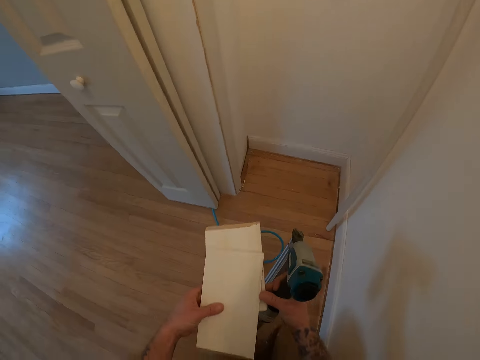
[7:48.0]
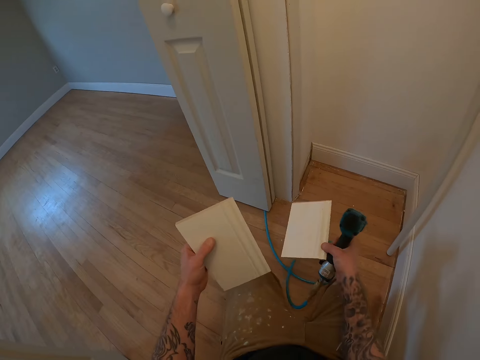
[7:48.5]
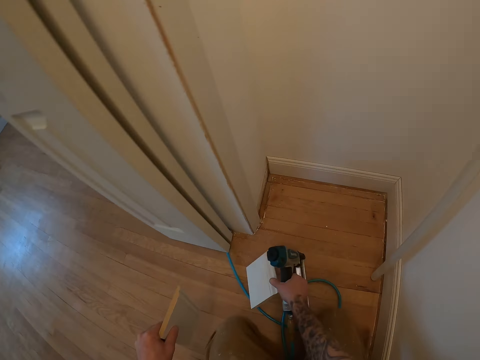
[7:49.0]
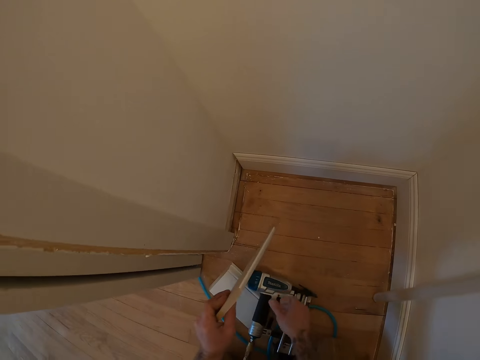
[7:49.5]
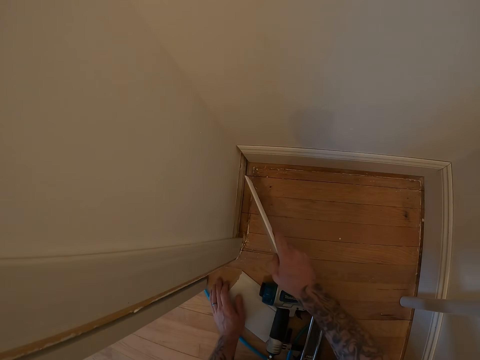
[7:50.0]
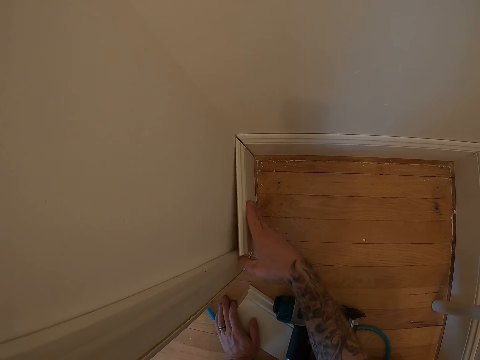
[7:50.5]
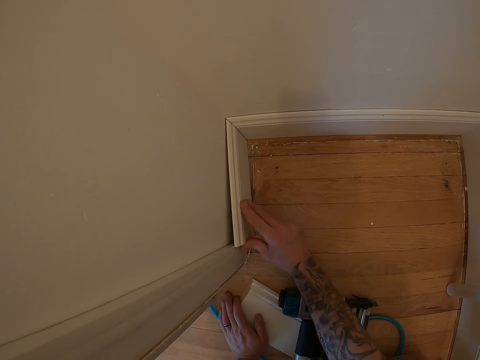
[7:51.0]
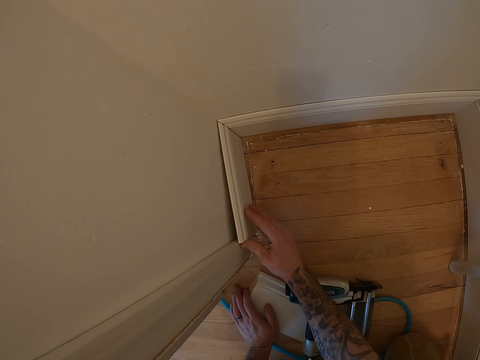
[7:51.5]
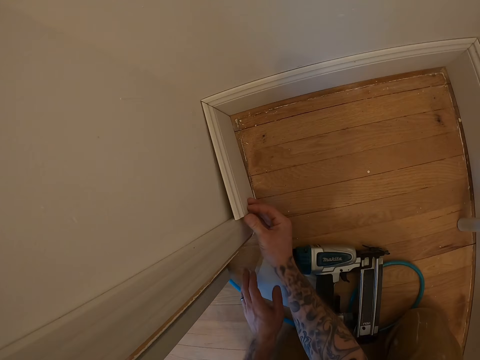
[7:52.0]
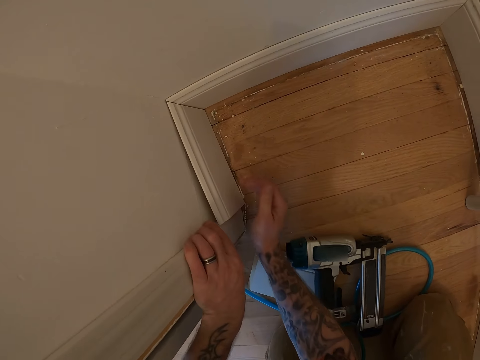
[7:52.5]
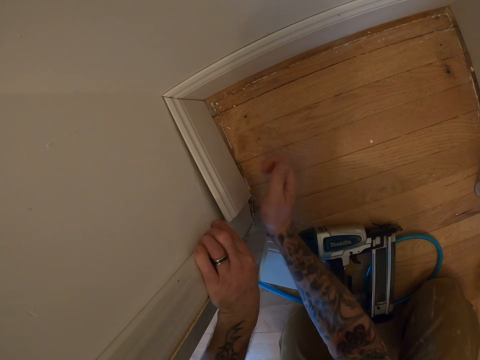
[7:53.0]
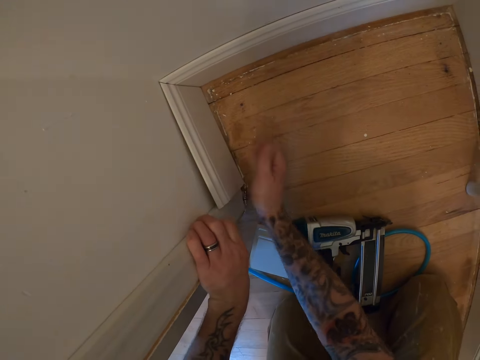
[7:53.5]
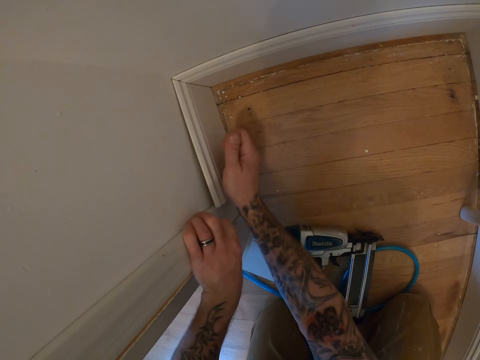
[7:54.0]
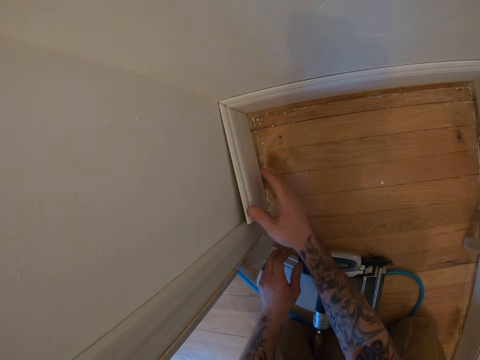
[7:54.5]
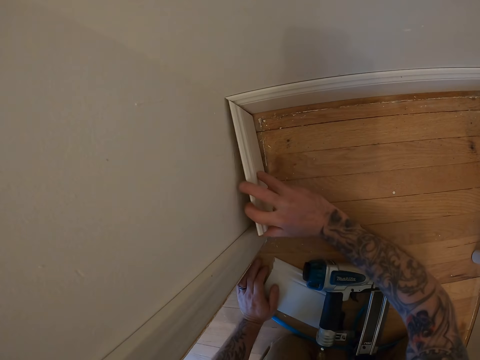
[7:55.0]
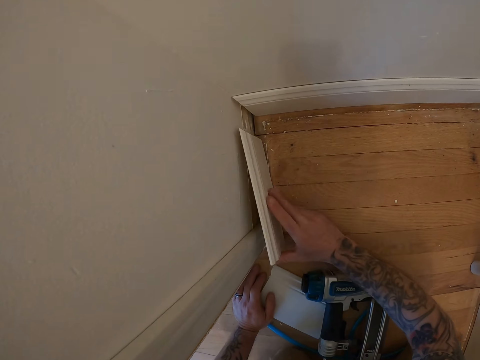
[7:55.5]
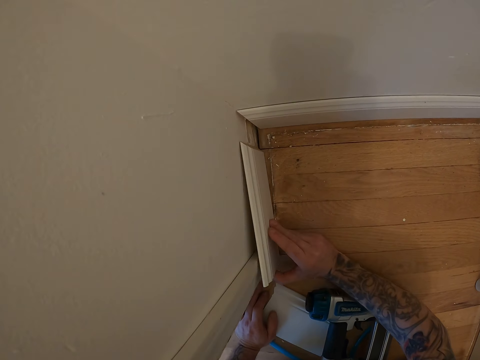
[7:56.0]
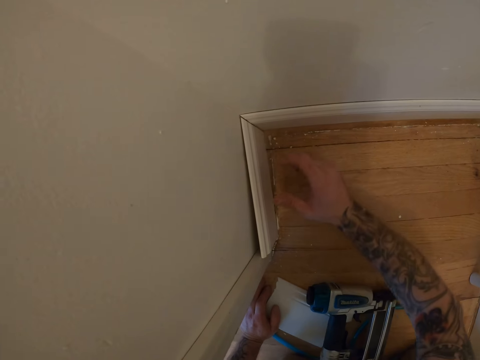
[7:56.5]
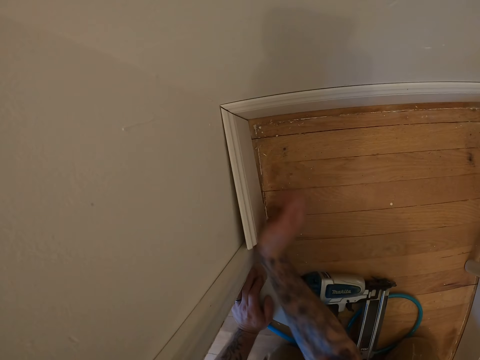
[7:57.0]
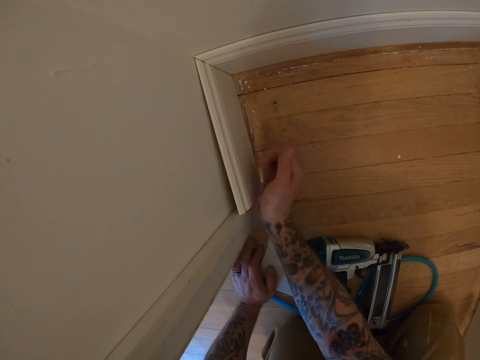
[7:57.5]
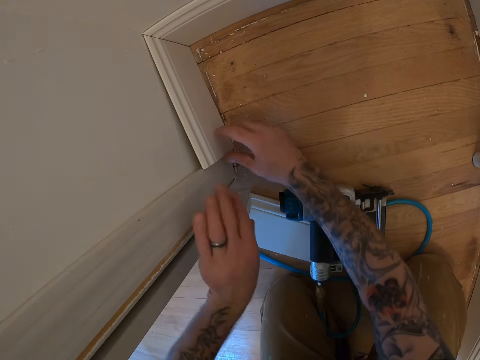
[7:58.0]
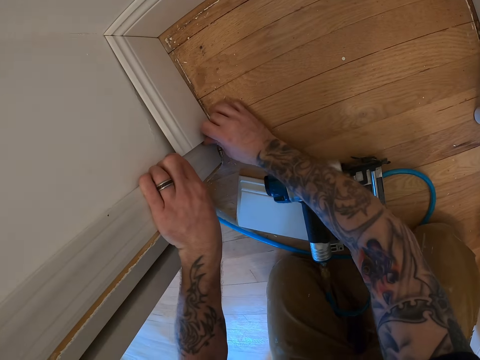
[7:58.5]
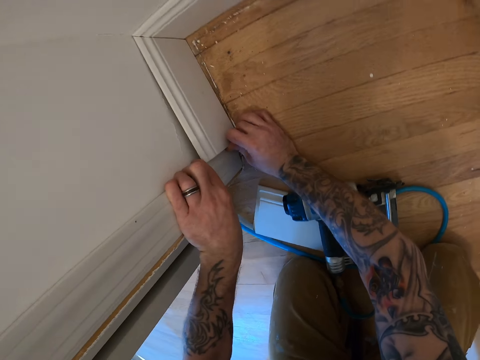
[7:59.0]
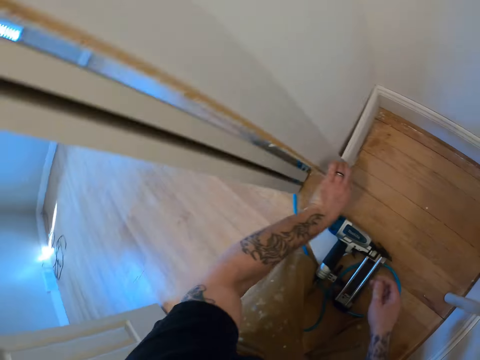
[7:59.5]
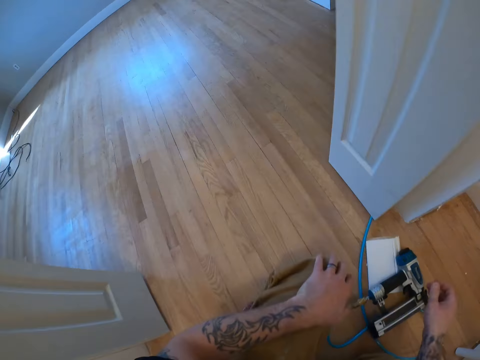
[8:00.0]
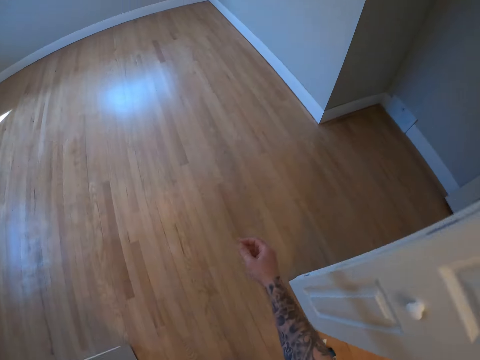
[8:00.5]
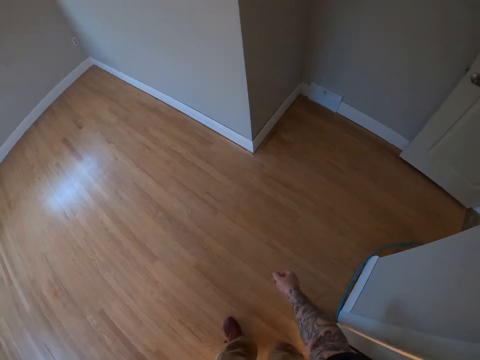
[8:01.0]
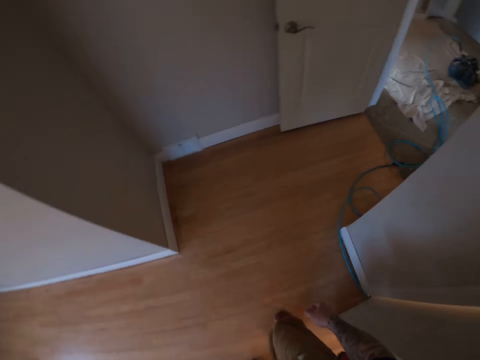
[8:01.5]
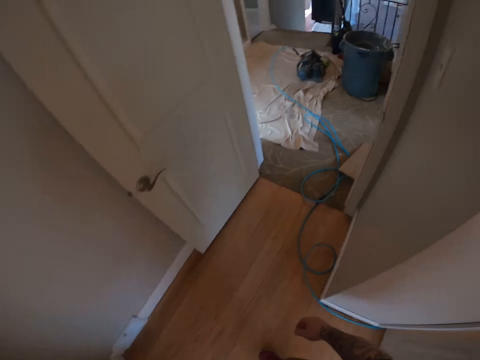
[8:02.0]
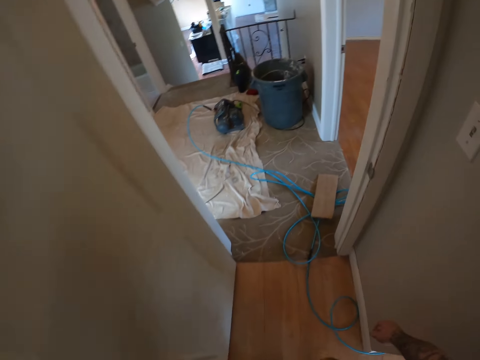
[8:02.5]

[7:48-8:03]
The camera wearer places the baseboard on the floor. They drop the nail gun on the floor. They fix the baseboard on the wall. They cancel on the carton paper on the floor. They move around the house.

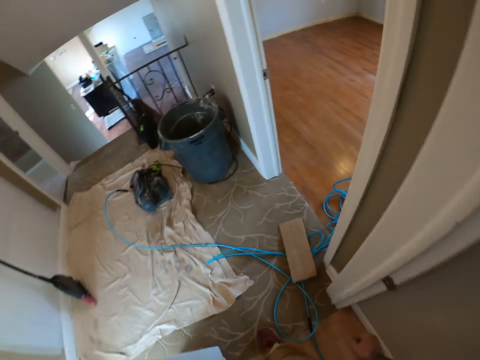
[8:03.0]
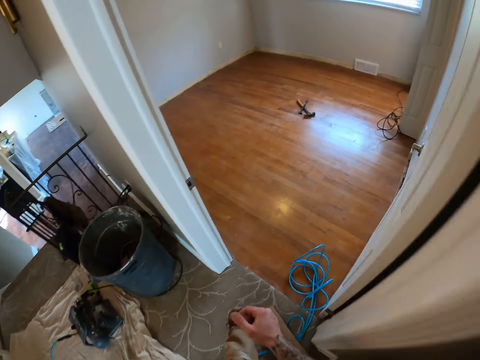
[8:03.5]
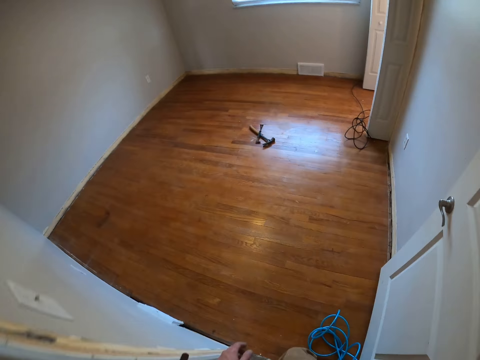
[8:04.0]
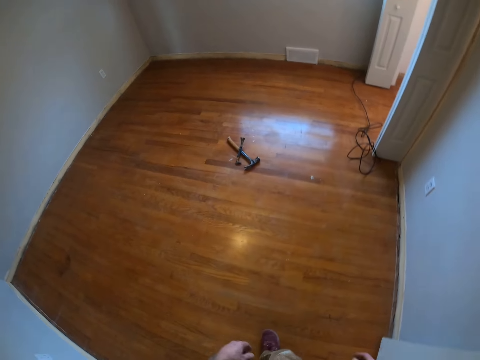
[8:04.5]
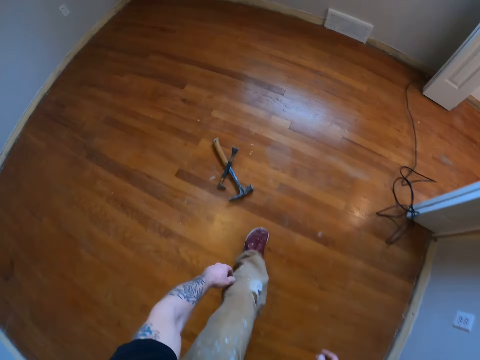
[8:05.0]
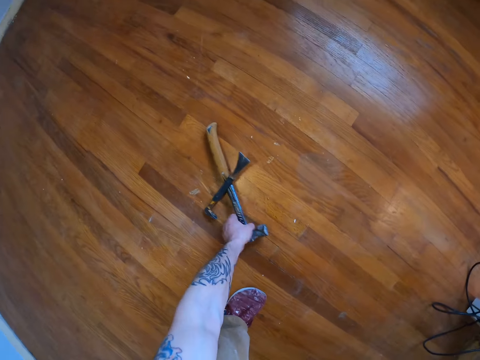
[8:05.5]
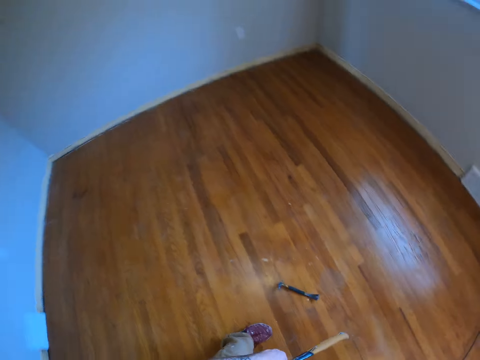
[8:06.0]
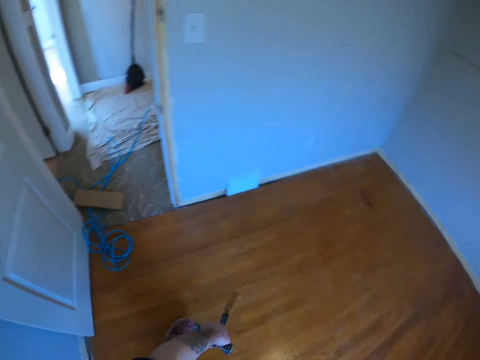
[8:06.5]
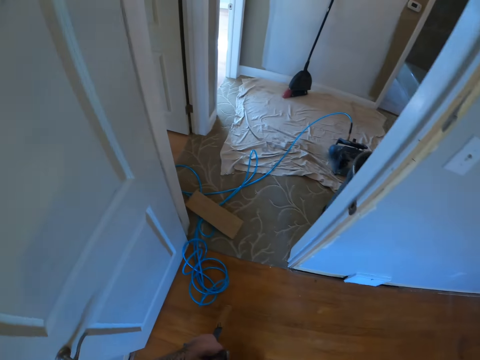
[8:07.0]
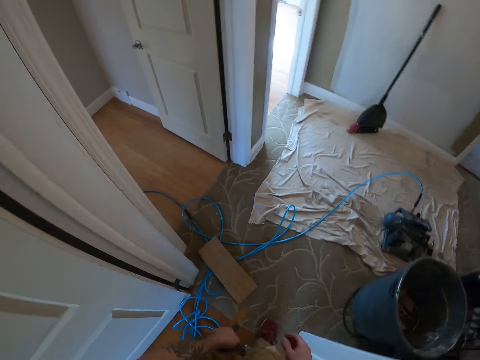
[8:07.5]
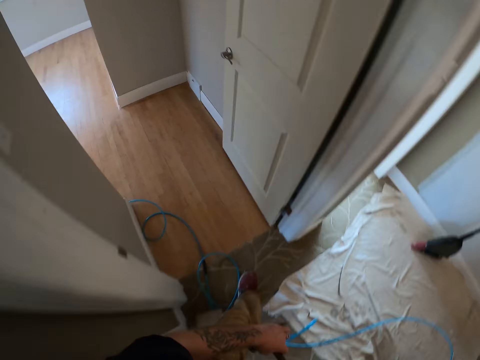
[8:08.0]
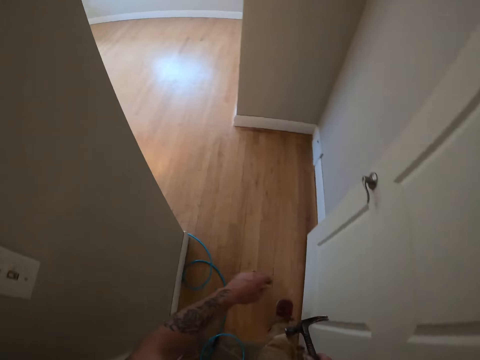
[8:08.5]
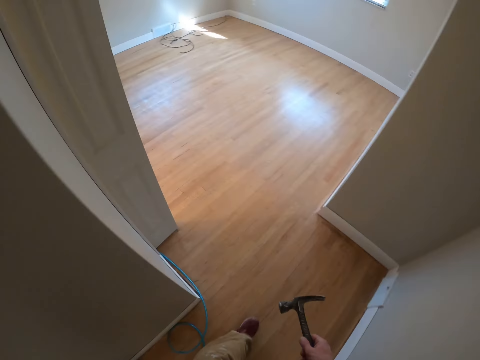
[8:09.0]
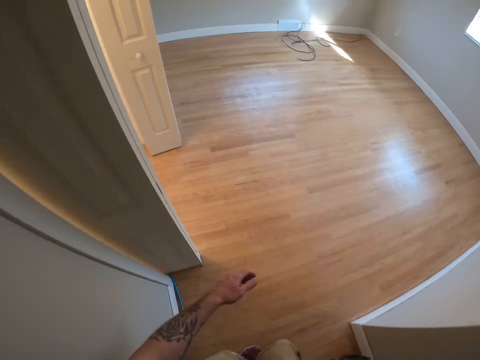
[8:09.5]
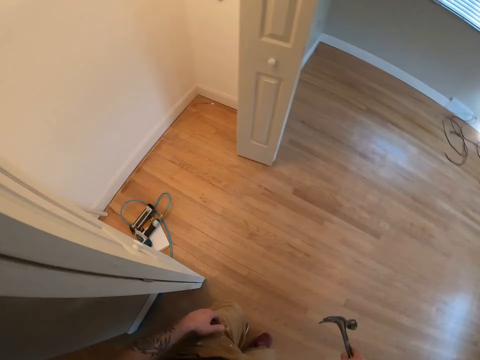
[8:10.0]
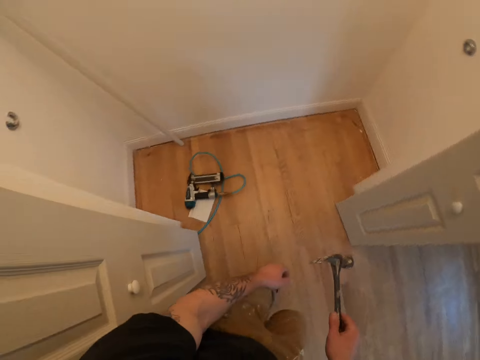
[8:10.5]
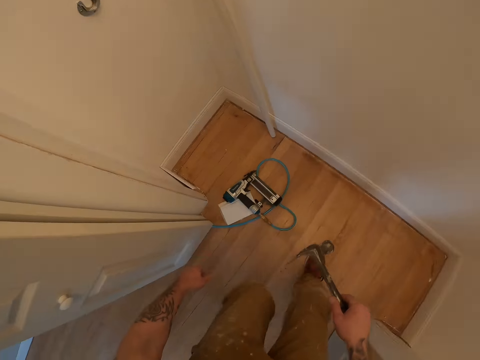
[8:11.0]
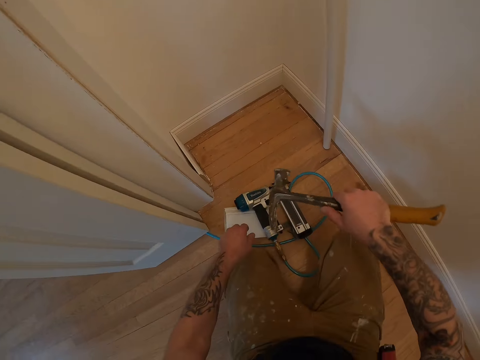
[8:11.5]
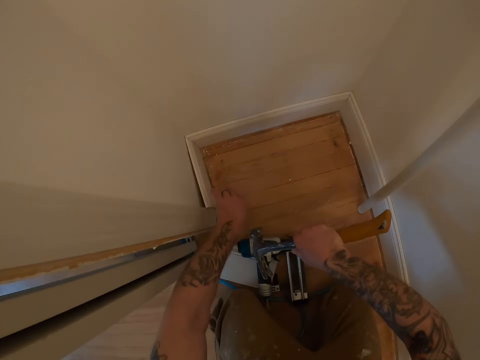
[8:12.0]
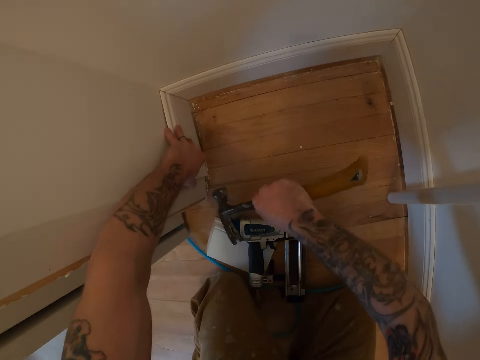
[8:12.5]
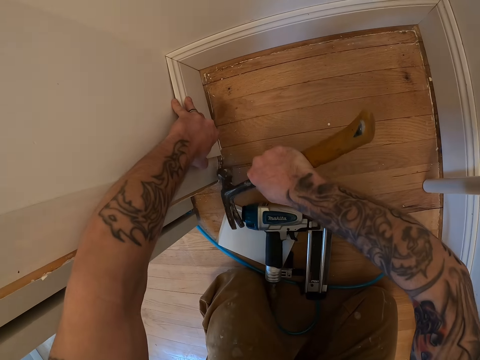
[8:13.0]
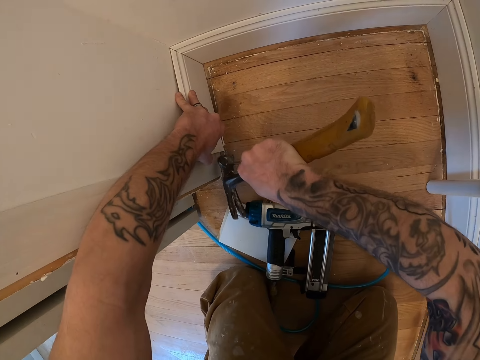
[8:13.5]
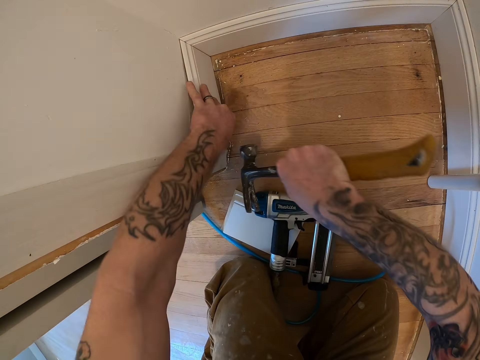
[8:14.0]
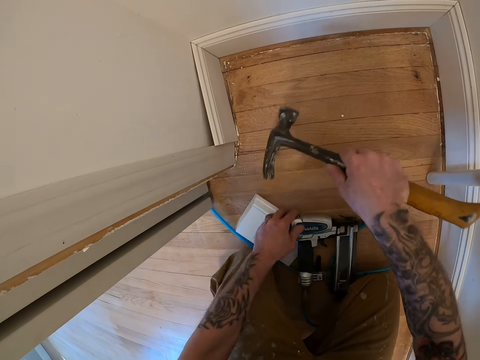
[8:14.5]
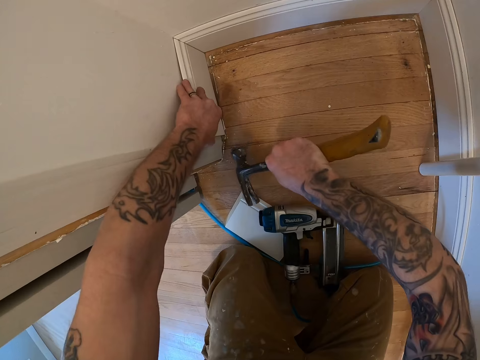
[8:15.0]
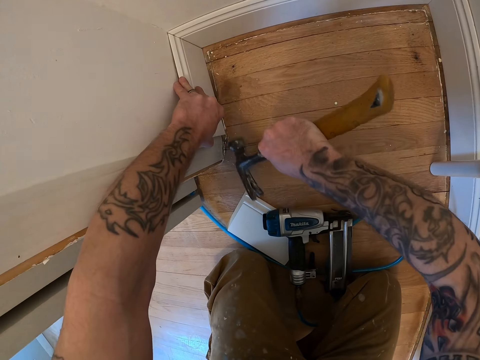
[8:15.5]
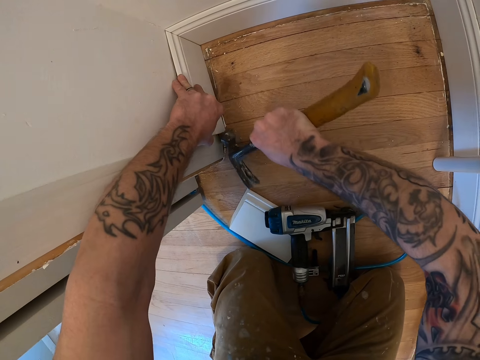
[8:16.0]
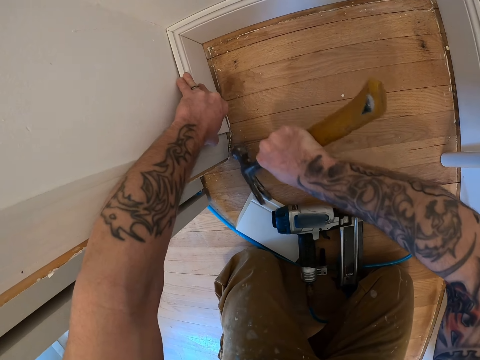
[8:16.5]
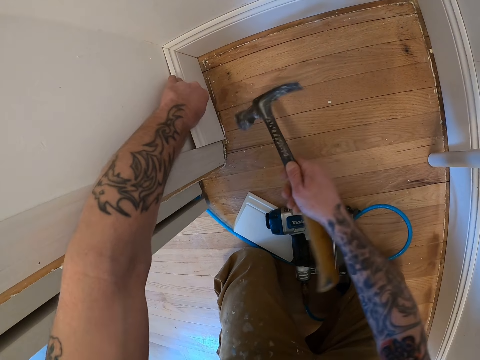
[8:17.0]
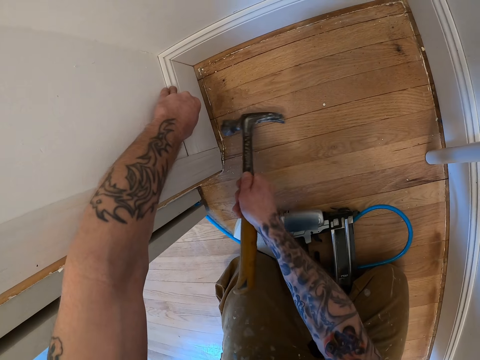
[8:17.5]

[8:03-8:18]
The camera wearer picks up a hammer on the floor. They carry the hammer. They hammer the baseboard to the wall. They move the nail gun. They fit the baseboard to the wall.
